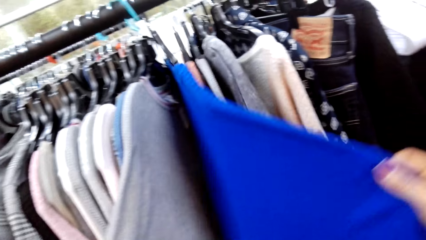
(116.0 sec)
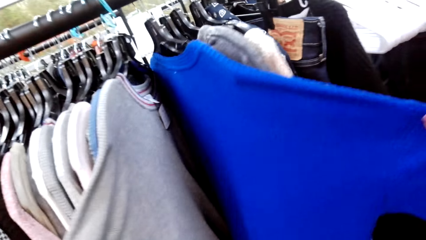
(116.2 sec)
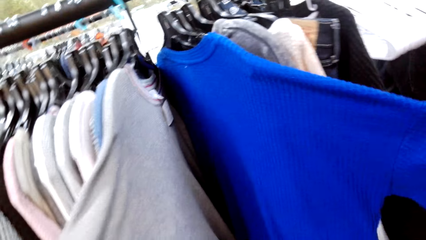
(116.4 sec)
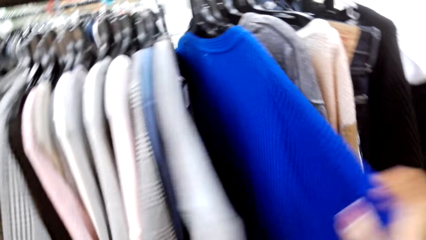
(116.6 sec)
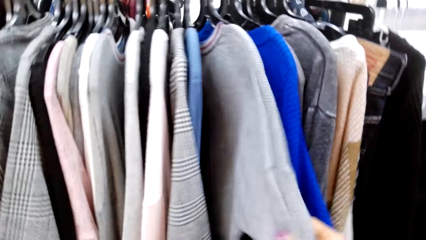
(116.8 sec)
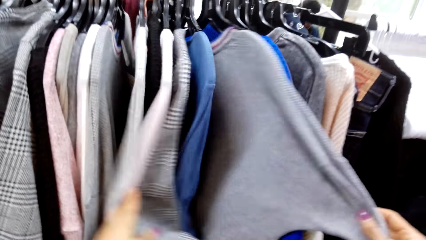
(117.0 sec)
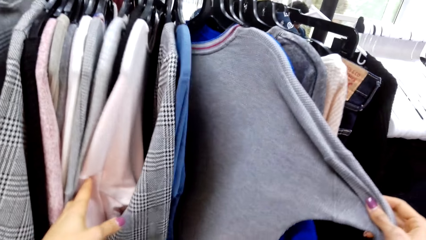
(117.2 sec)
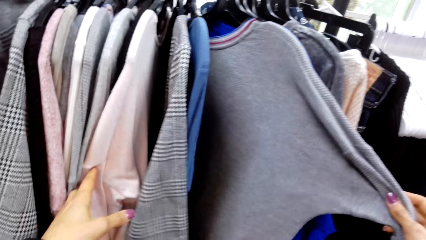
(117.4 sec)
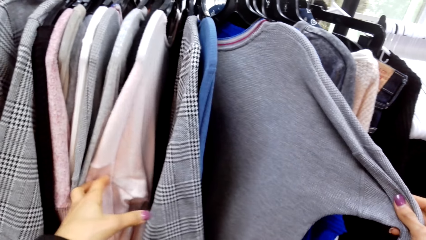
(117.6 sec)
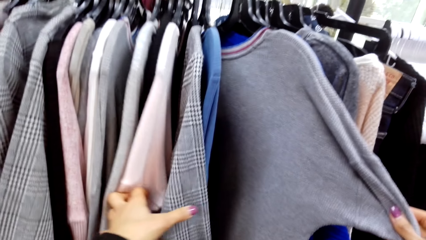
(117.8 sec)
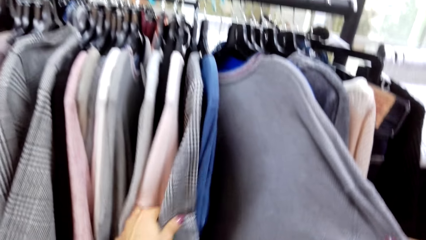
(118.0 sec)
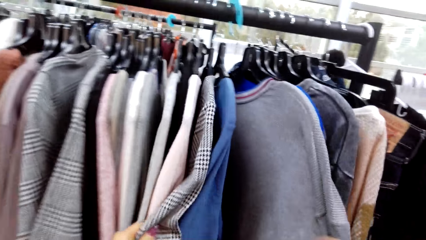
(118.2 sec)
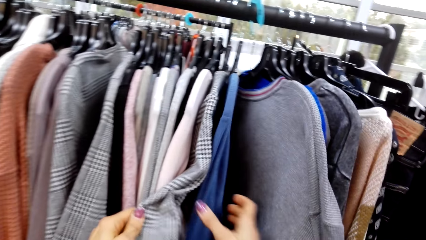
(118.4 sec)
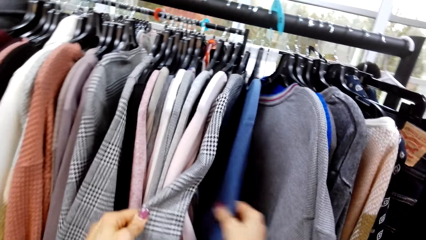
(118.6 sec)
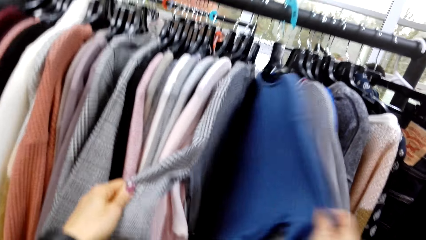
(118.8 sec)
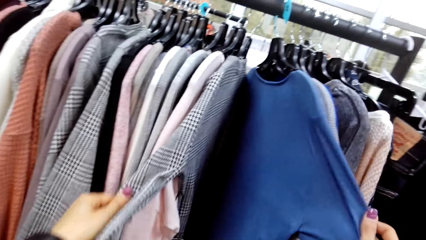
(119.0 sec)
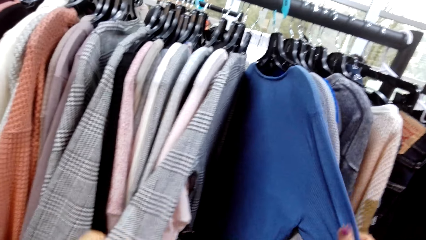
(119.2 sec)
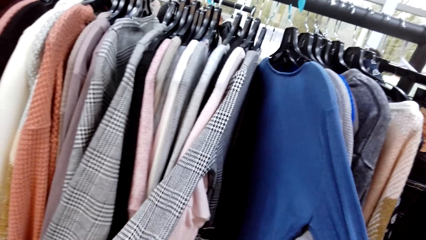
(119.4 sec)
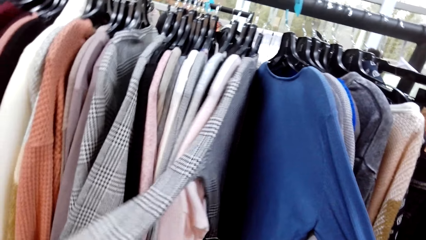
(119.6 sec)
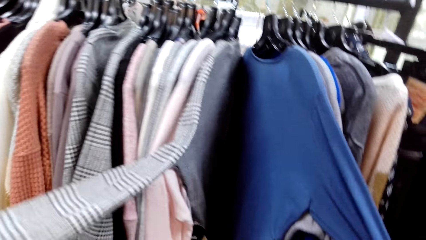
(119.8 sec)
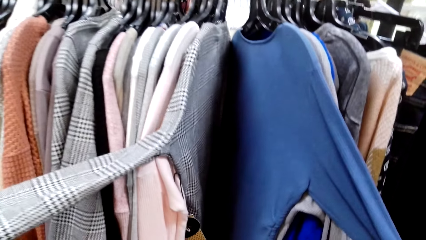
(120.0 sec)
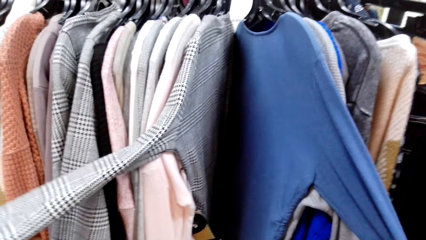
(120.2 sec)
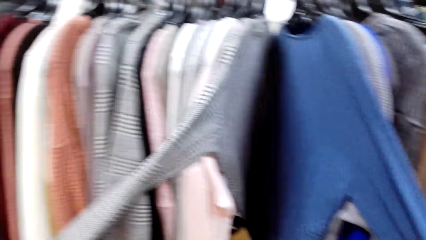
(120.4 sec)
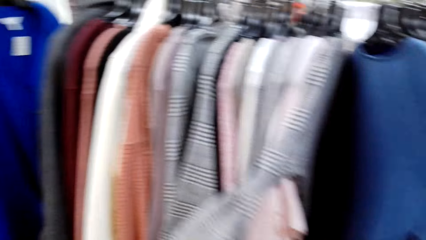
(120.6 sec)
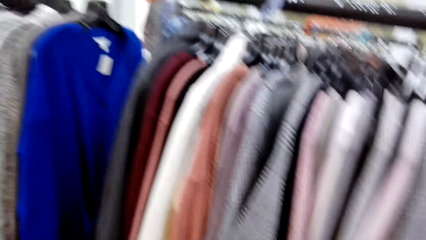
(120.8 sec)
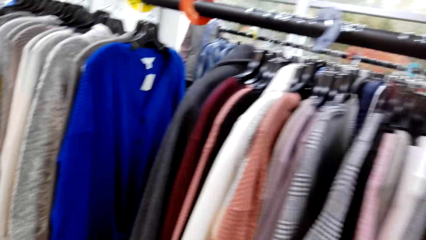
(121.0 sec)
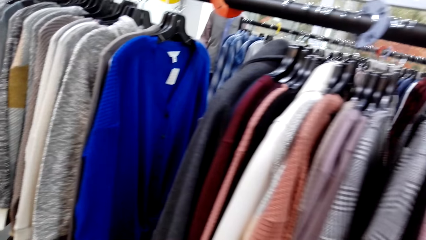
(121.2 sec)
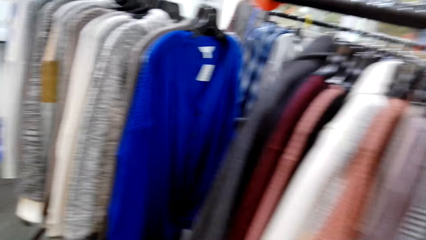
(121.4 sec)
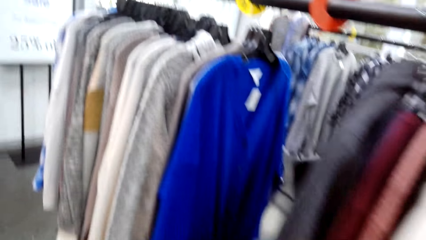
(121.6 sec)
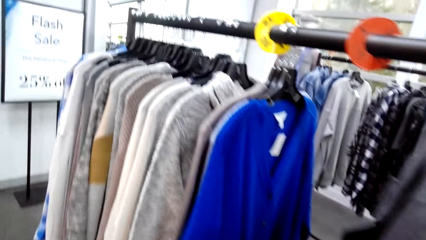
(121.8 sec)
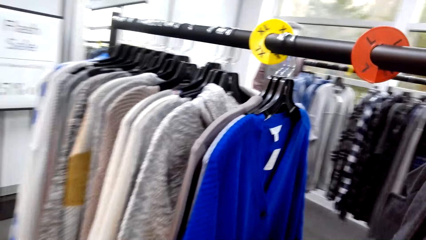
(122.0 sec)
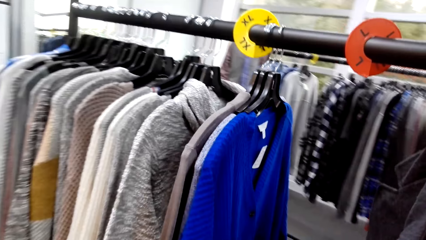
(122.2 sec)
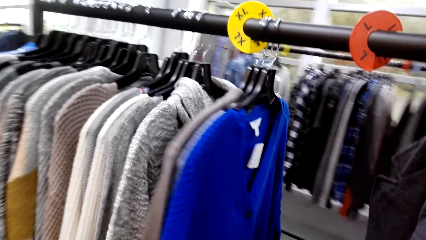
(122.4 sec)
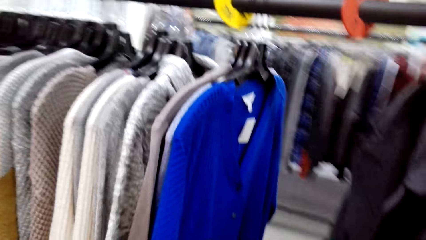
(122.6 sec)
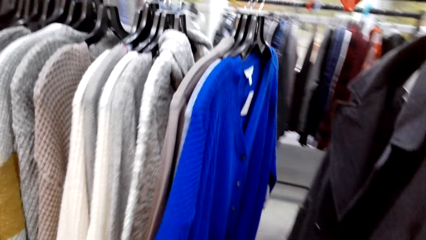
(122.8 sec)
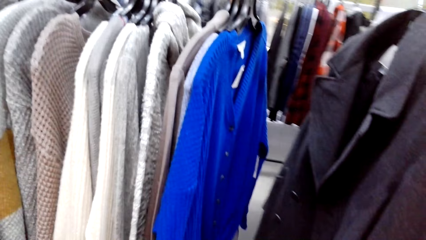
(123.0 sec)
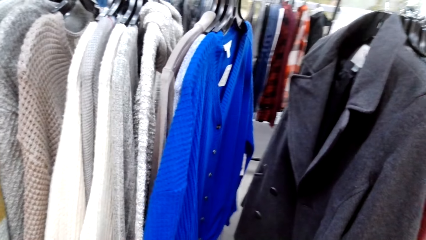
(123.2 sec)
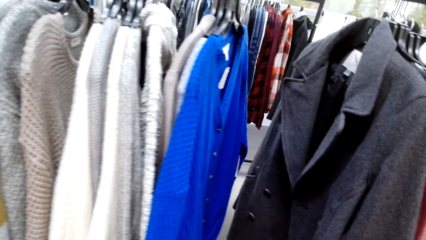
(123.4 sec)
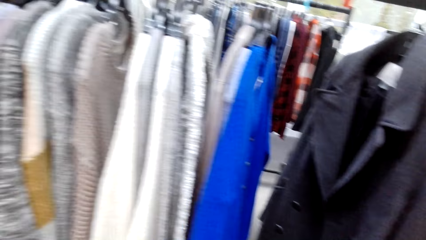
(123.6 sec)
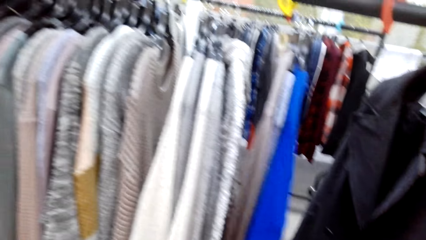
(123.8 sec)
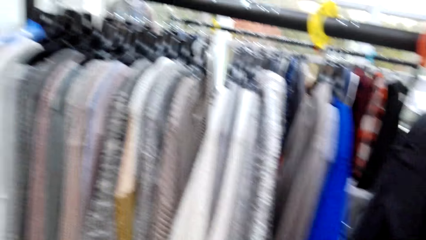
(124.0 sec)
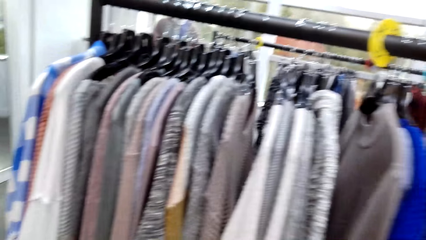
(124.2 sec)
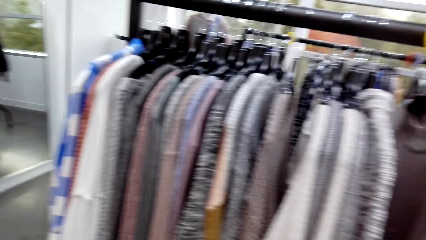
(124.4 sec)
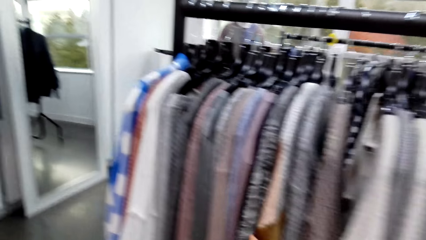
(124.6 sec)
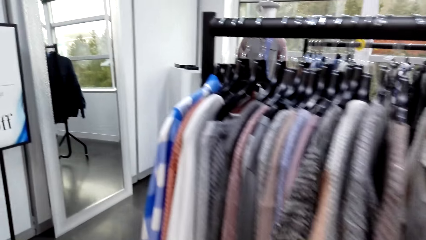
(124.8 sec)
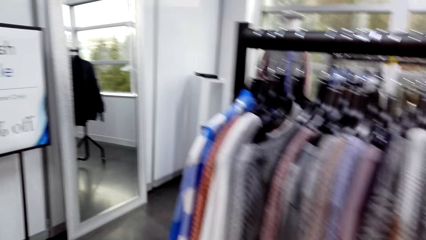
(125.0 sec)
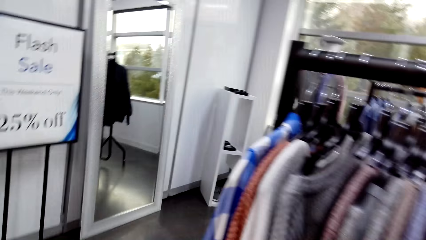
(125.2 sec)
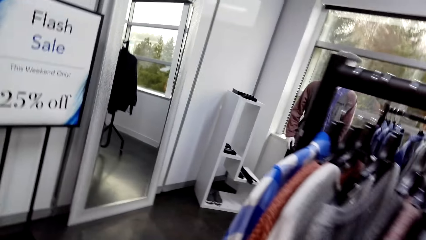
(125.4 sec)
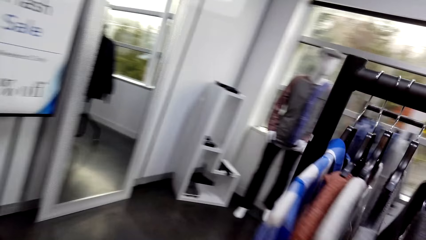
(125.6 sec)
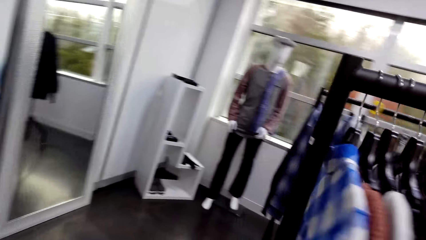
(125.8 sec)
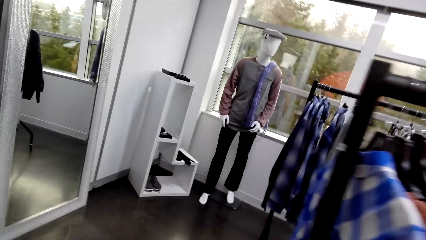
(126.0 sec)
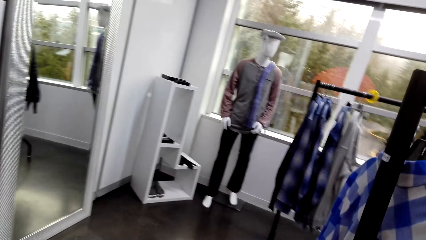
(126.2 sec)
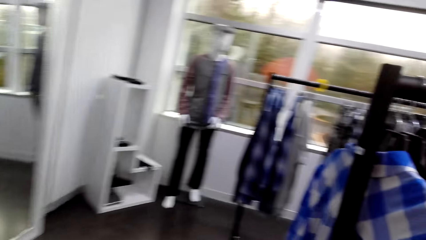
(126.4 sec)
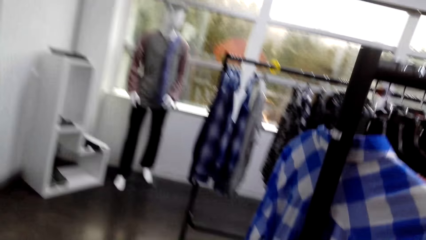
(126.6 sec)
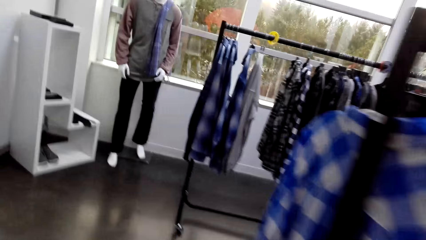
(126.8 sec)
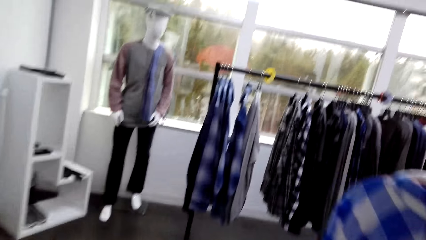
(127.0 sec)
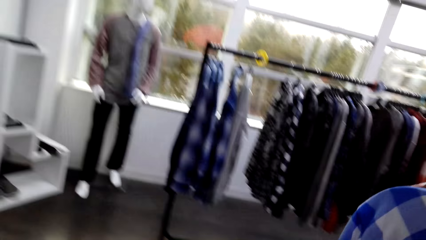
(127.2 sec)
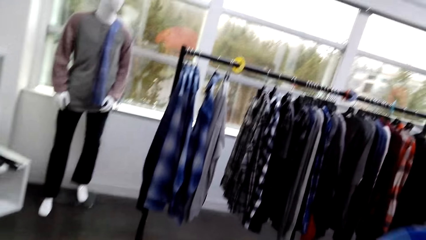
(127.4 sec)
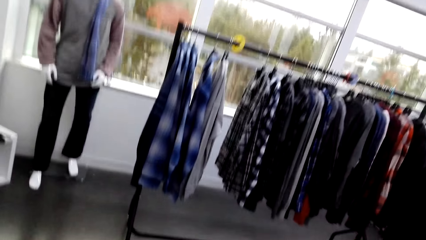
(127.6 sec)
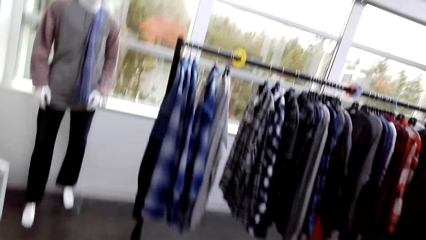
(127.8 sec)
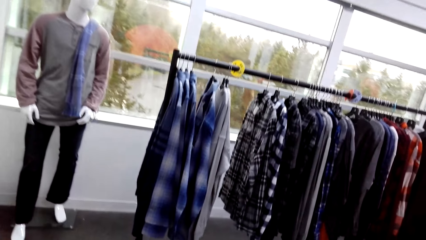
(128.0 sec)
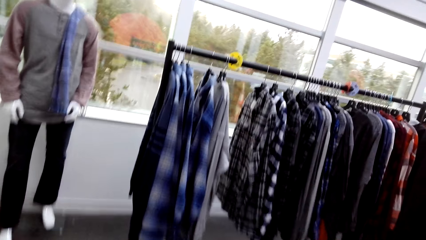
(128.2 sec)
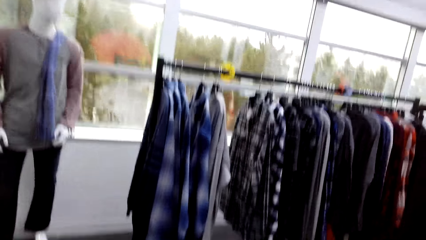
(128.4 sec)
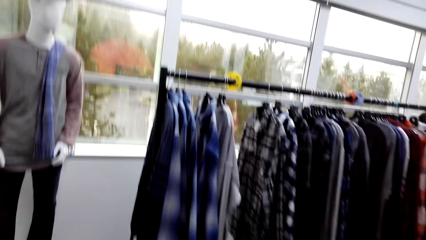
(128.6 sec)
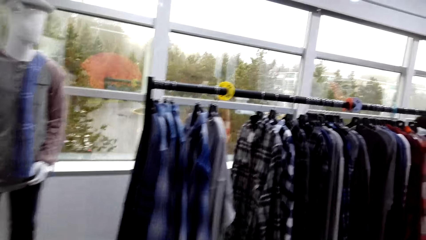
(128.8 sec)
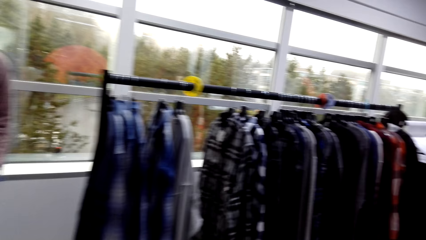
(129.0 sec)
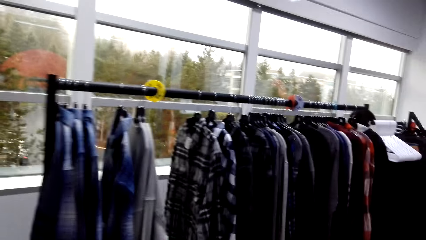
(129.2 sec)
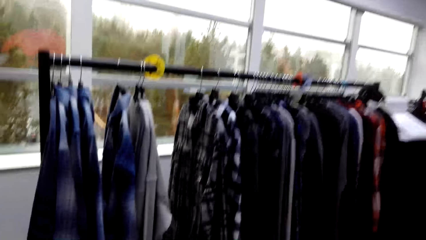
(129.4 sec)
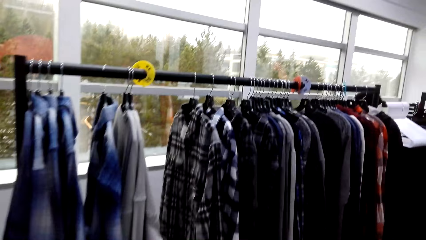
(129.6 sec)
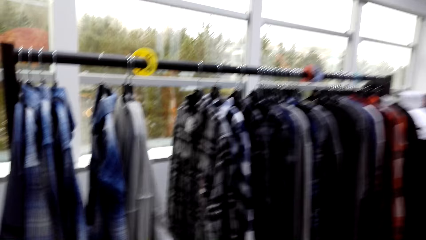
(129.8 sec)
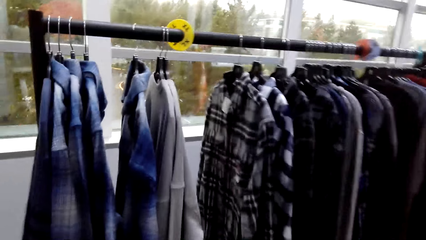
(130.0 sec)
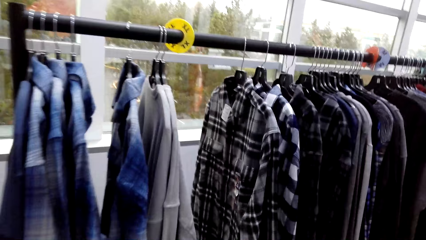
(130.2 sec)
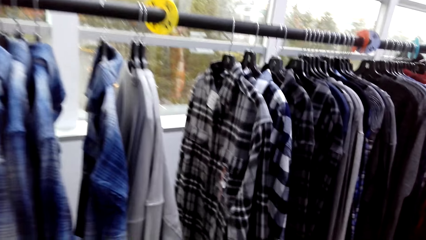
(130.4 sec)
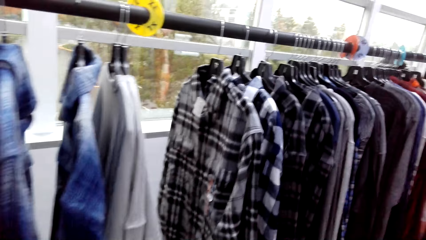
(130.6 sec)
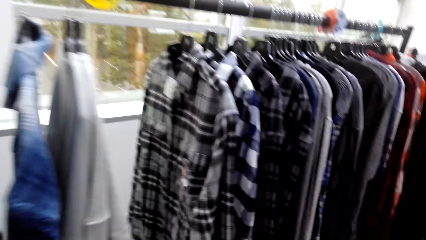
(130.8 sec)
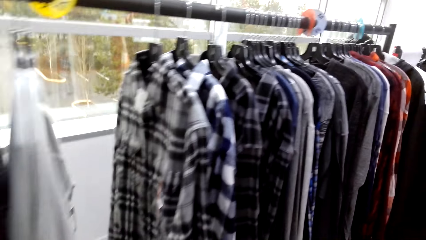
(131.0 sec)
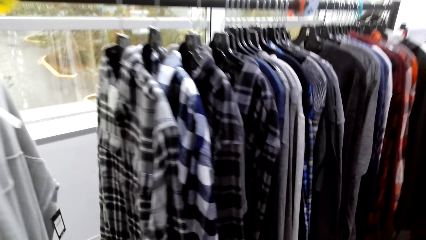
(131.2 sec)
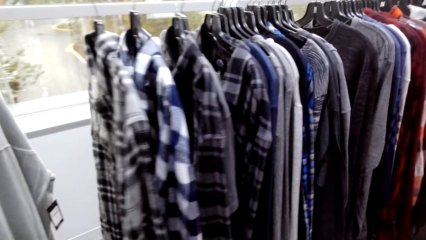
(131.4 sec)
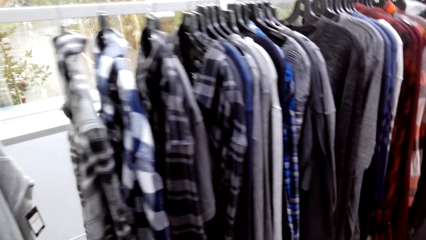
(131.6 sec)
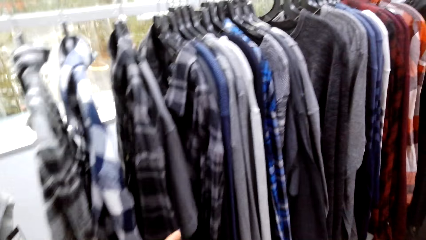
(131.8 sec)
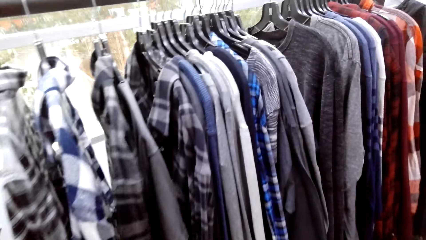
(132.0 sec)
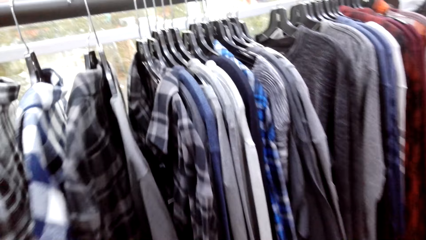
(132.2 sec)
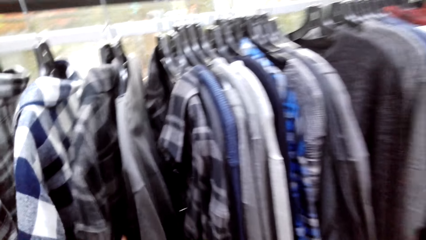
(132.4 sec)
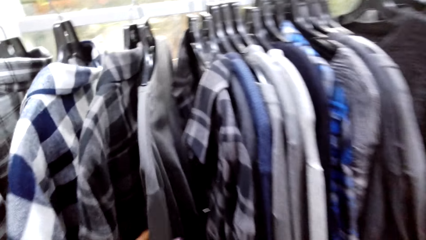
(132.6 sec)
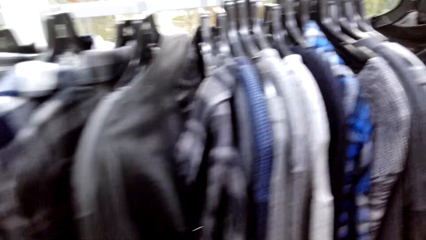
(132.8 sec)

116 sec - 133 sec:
The camera wearer walks in the supermarket. They walk around.
